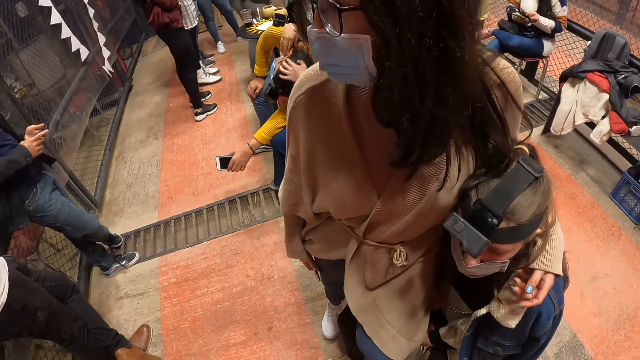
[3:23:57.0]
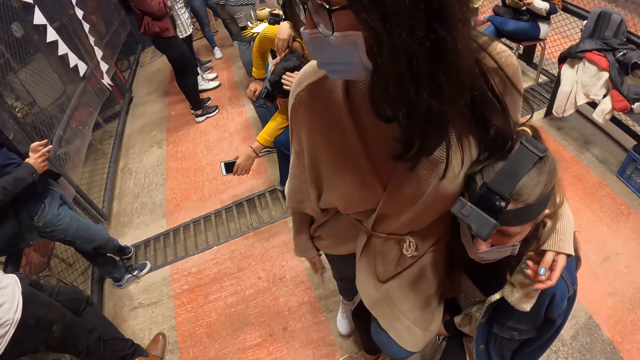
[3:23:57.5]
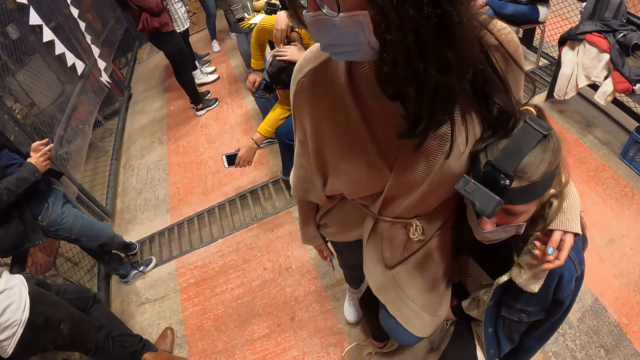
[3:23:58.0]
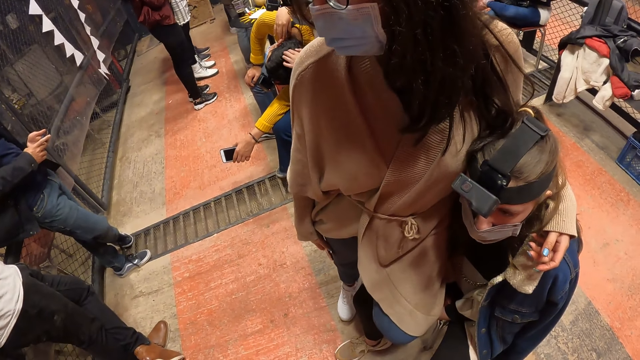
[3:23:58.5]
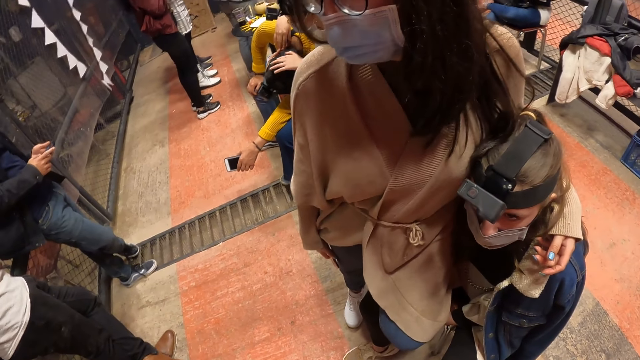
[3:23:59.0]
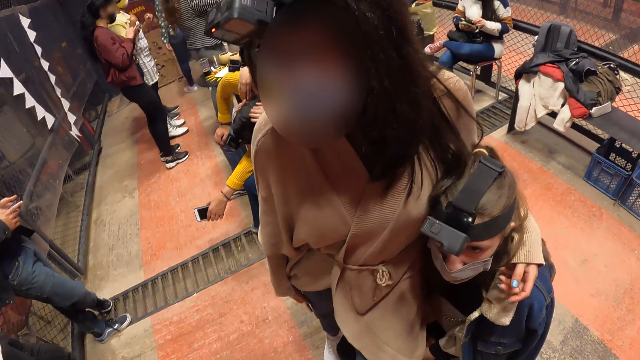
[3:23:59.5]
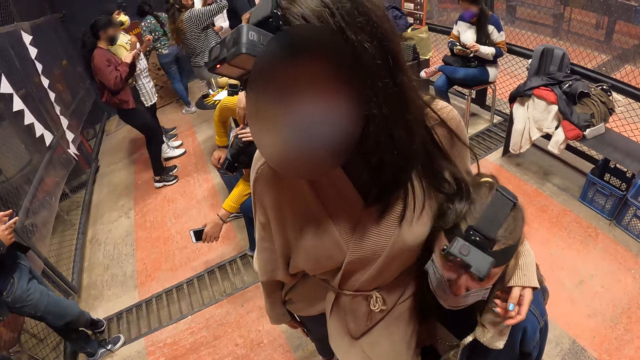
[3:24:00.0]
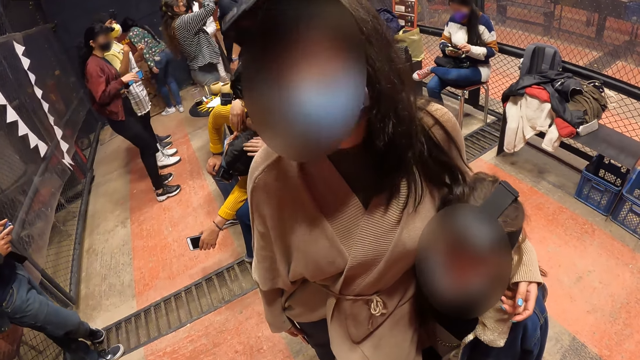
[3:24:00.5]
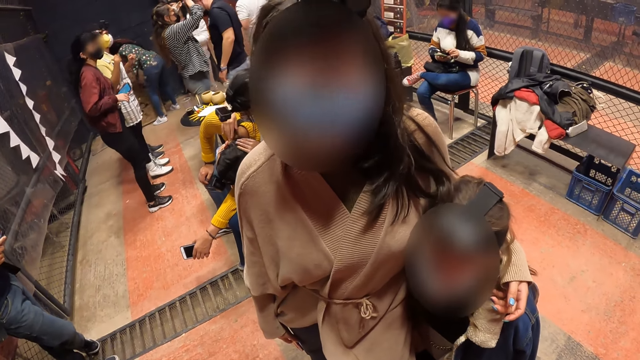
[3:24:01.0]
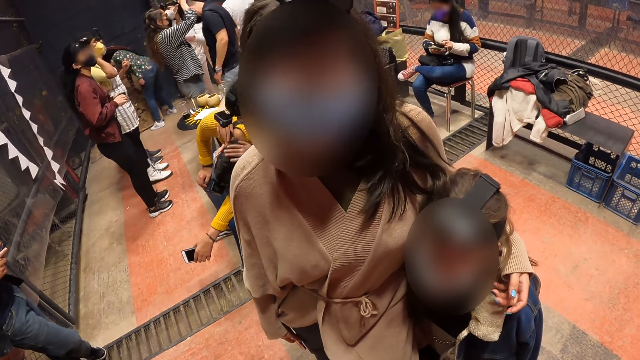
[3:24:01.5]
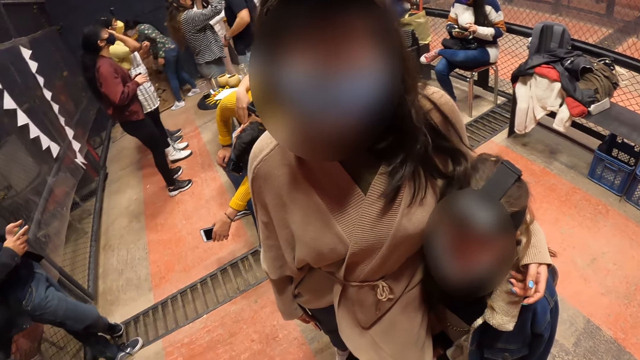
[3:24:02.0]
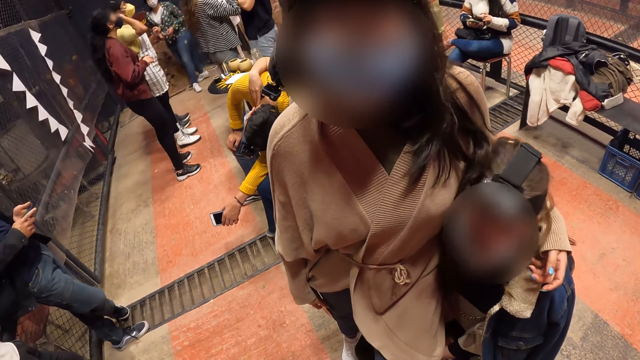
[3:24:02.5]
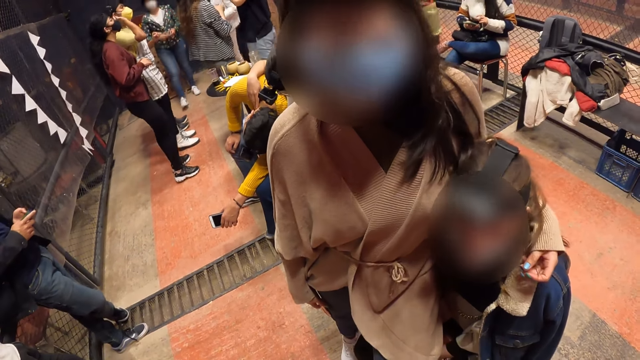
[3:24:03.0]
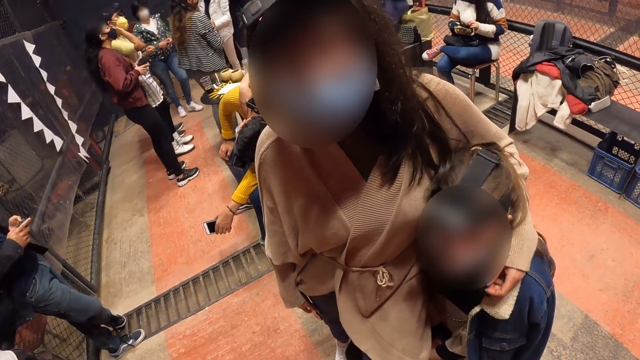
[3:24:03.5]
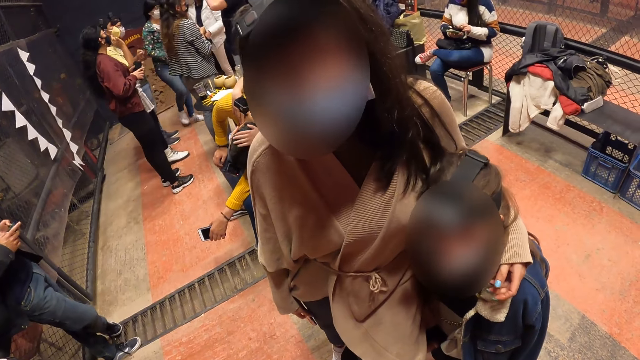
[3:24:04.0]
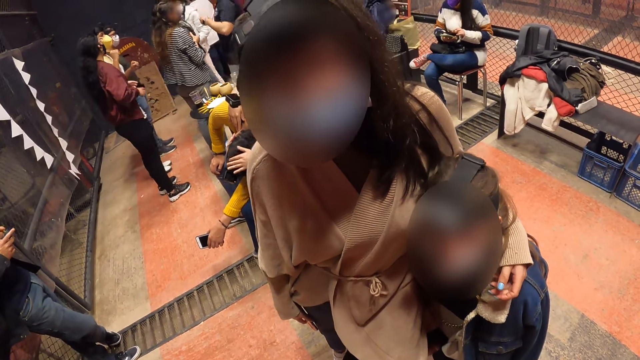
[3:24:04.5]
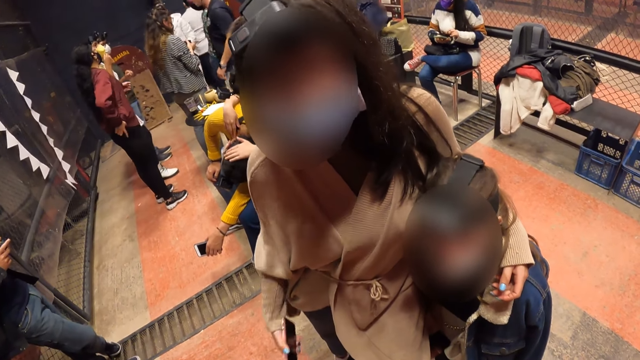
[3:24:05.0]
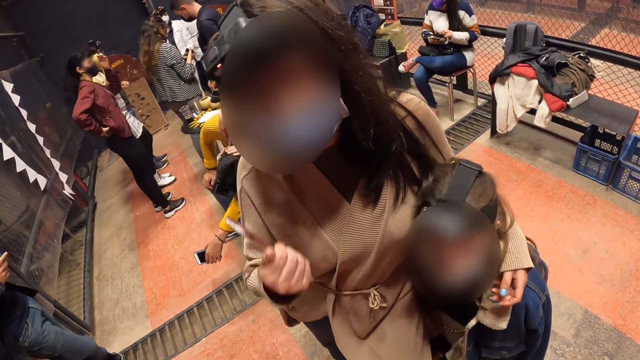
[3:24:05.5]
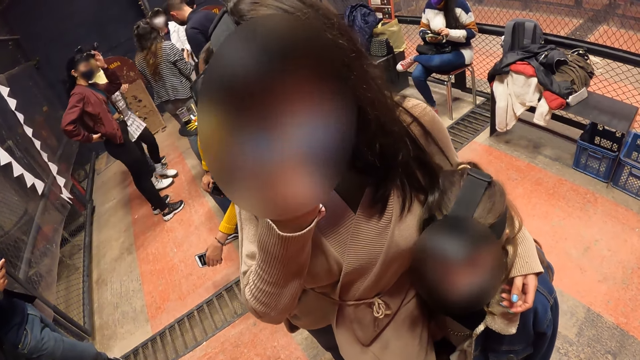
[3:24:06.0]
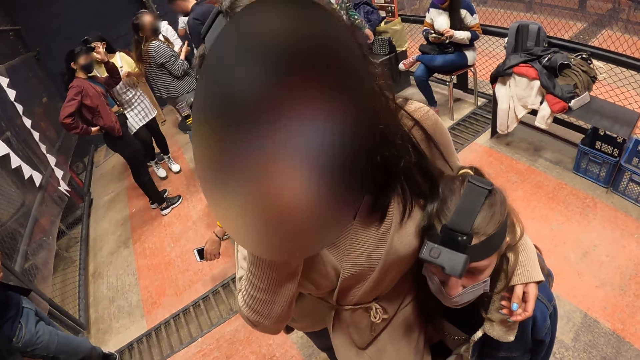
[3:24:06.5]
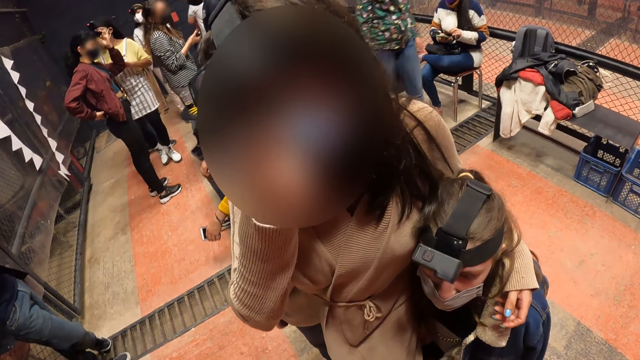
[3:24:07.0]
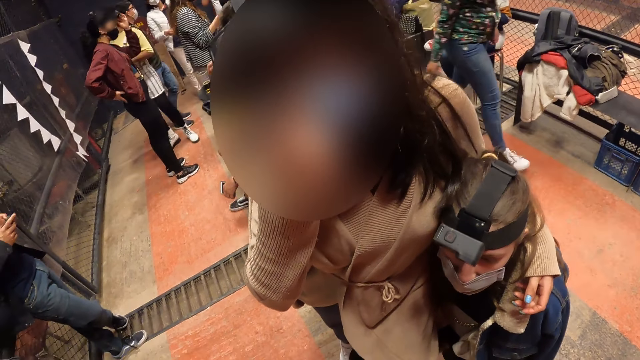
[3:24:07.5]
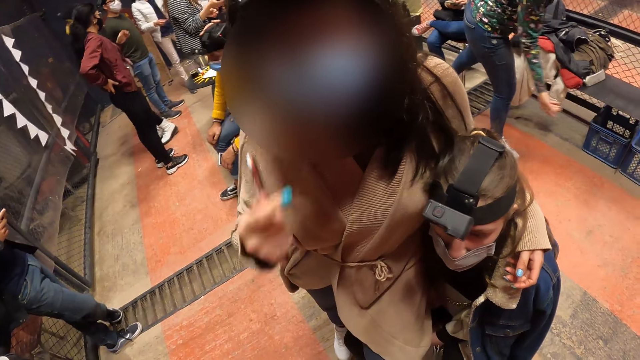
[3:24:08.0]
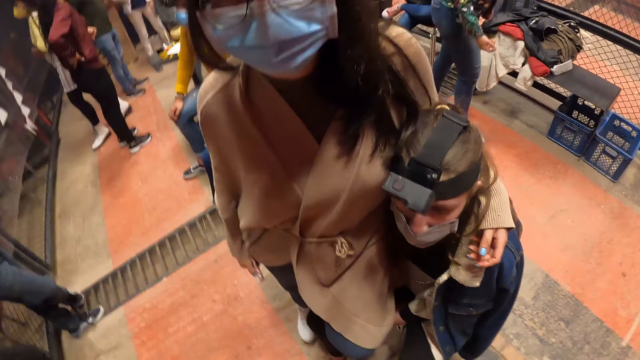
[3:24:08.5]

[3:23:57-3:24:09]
The camera wearer looks around. The woman adjusts her nose mask with her right hand.

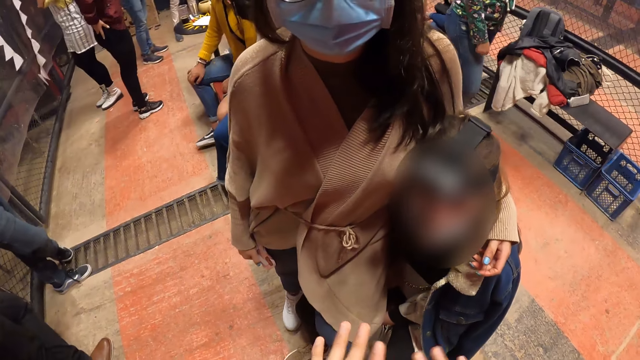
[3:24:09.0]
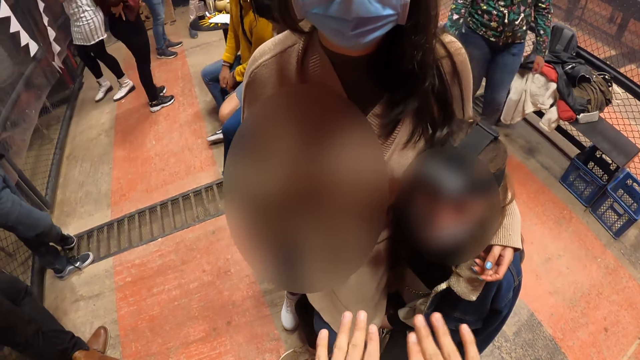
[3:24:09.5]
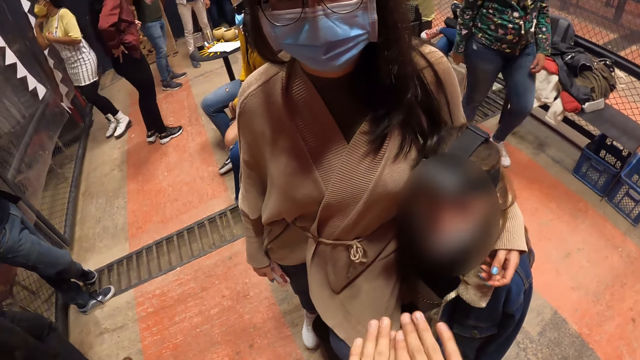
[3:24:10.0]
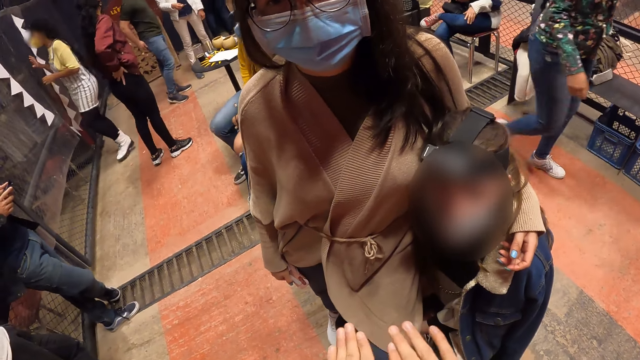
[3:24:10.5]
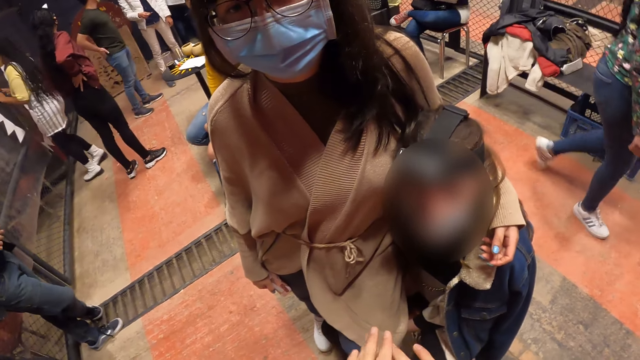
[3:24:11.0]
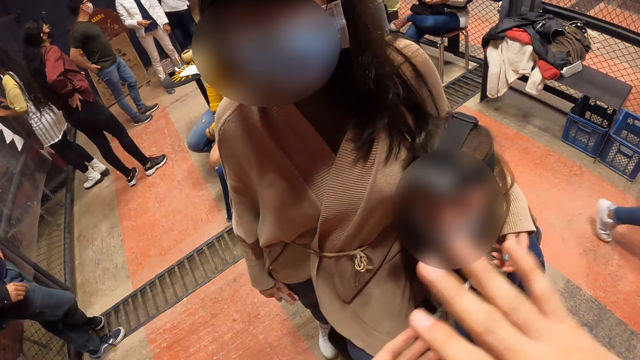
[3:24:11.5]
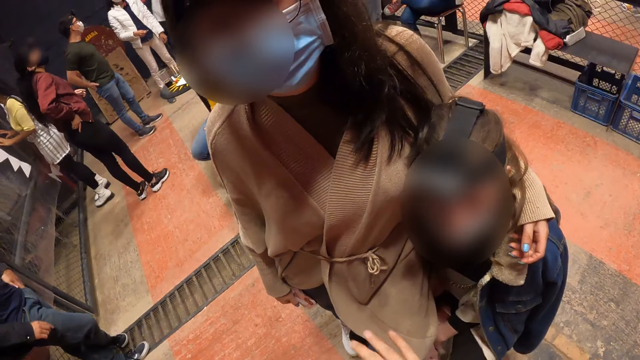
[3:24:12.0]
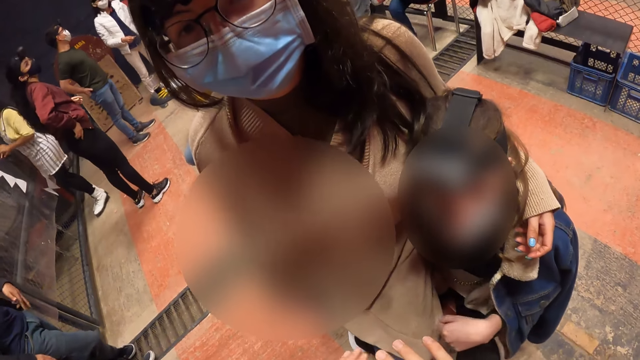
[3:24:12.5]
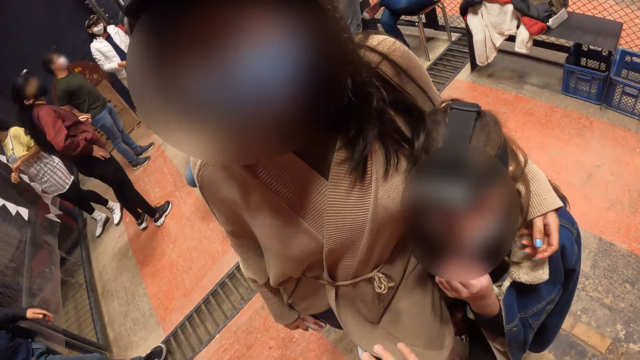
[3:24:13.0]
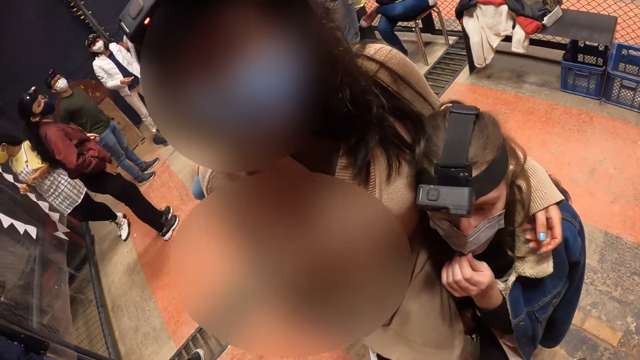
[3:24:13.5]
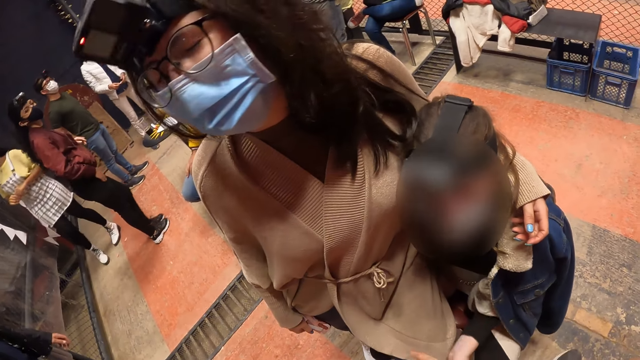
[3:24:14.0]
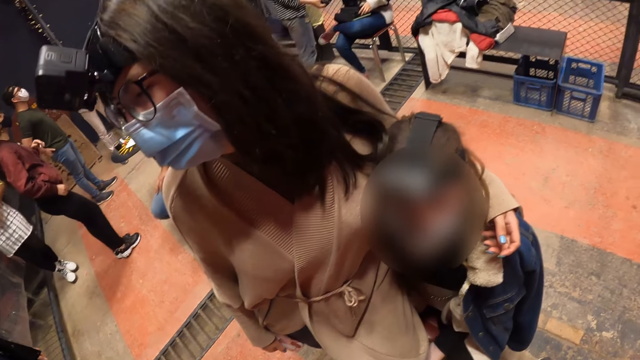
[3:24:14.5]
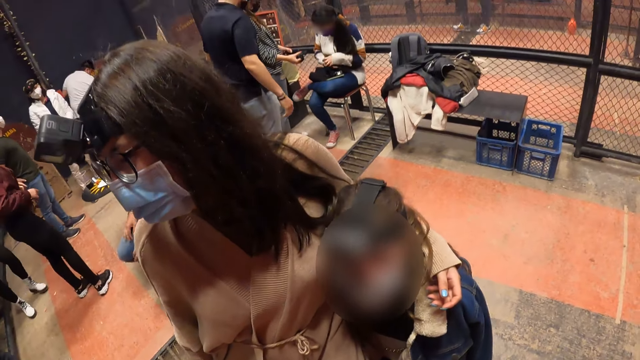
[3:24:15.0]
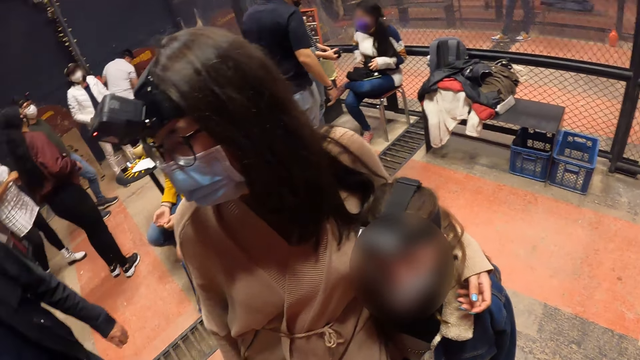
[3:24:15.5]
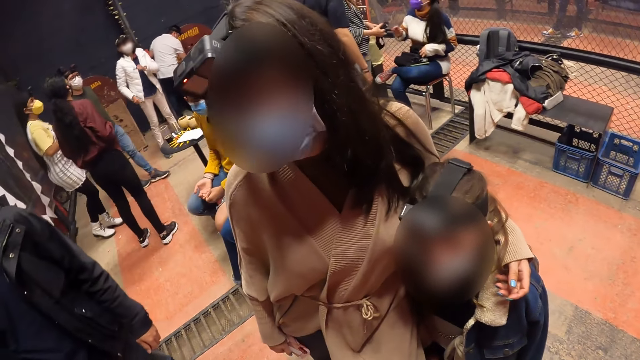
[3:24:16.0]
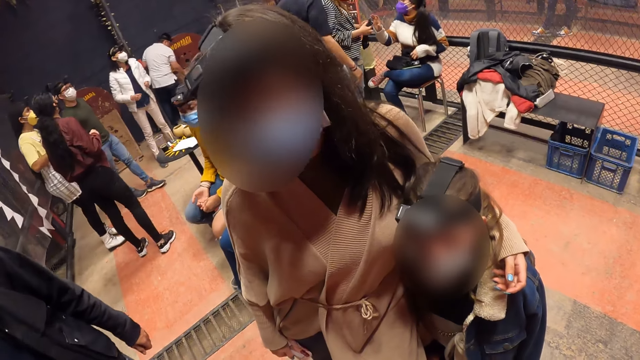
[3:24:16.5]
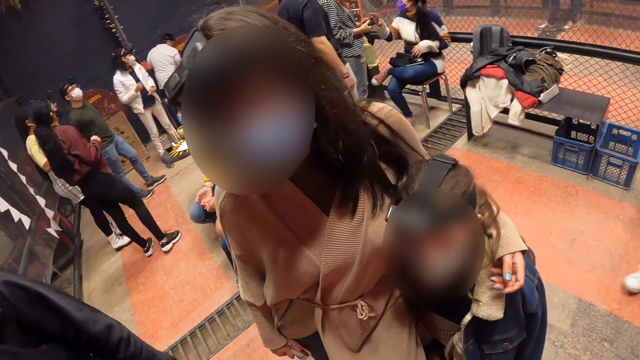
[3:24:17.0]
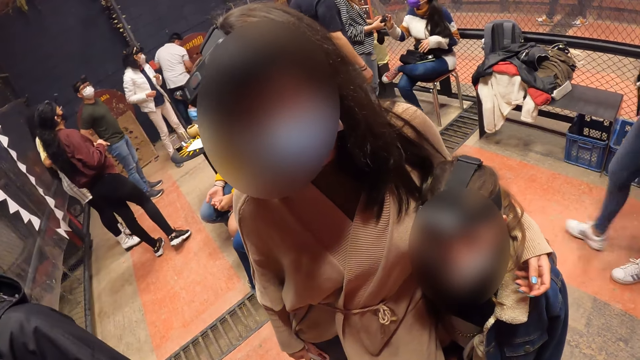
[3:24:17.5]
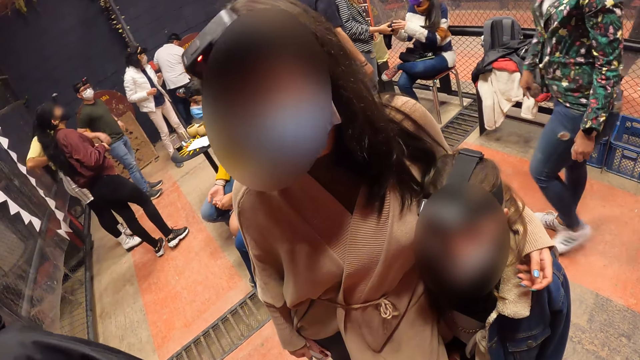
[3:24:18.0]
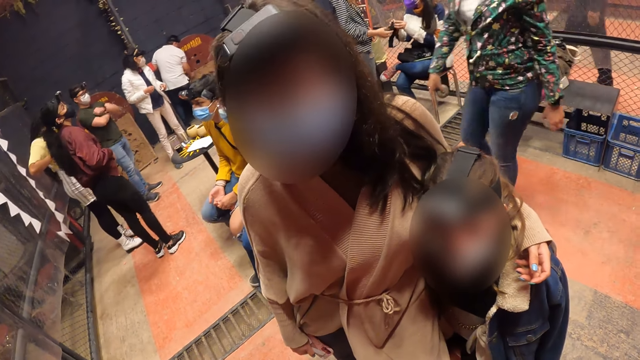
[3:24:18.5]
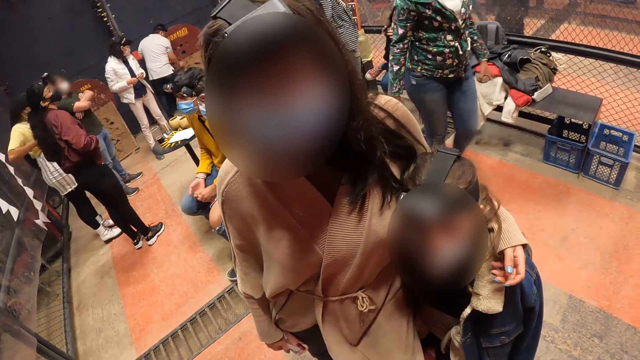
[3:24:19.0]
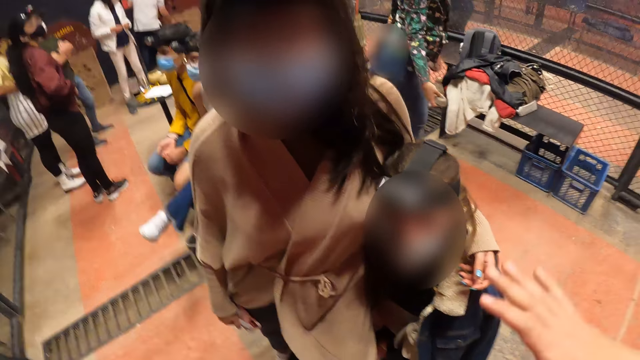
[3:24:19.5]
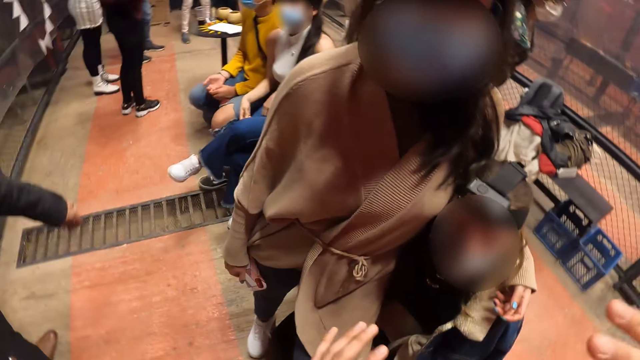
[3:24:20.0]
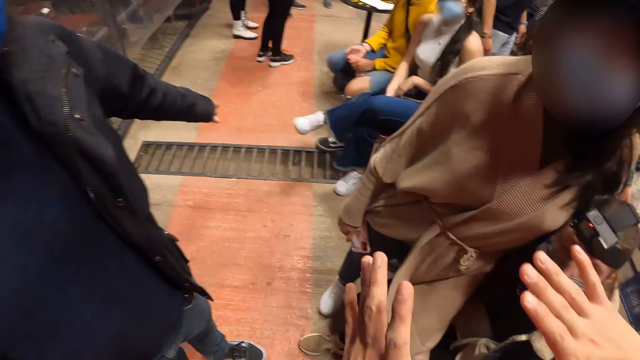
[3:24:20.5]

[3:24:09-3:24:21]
The camera wearer lifts his hands. He converses with the woman.
